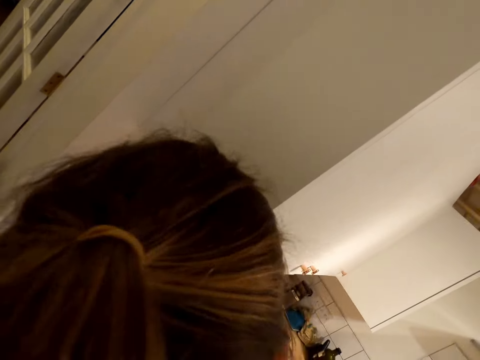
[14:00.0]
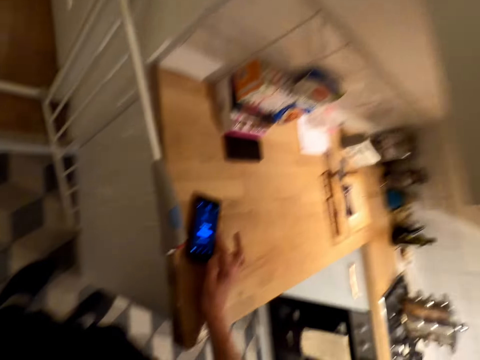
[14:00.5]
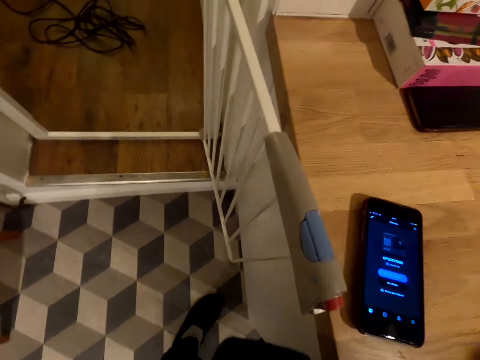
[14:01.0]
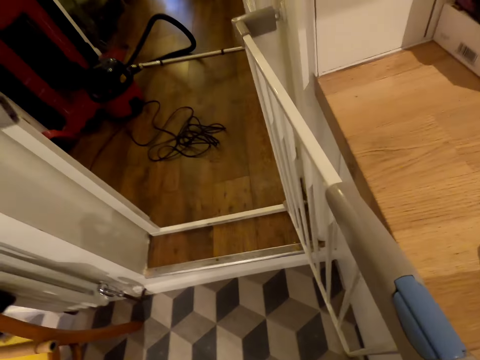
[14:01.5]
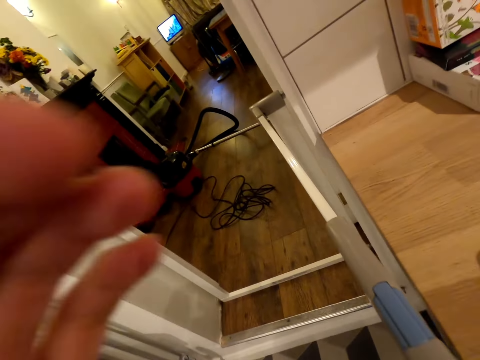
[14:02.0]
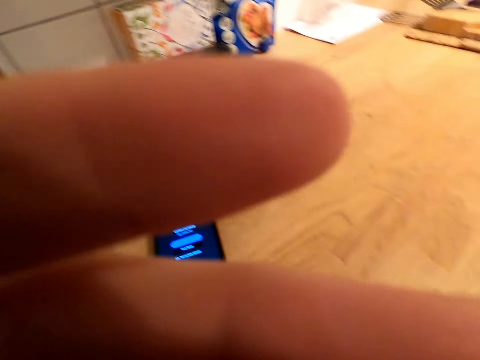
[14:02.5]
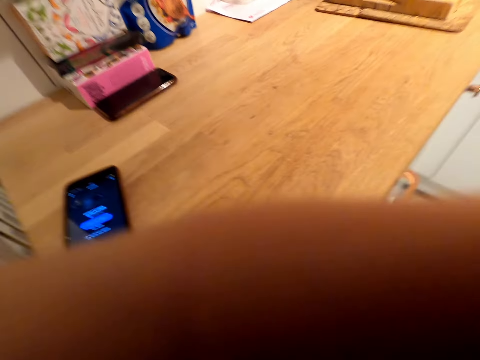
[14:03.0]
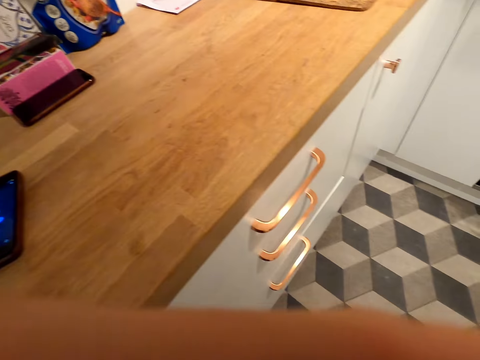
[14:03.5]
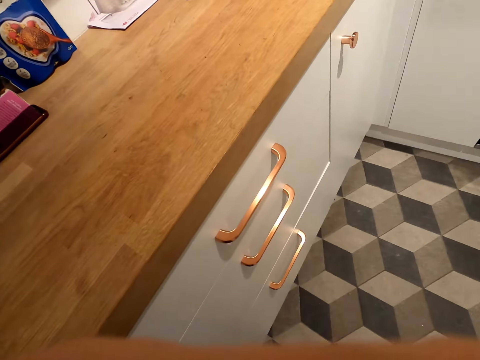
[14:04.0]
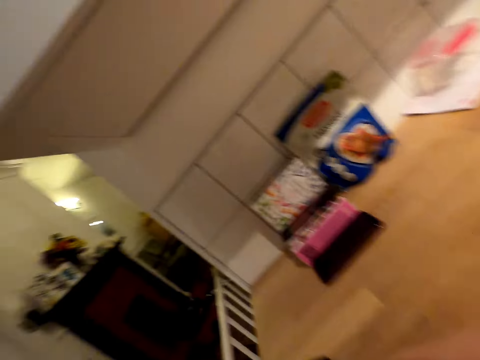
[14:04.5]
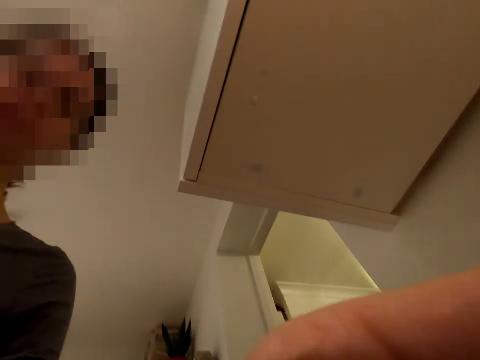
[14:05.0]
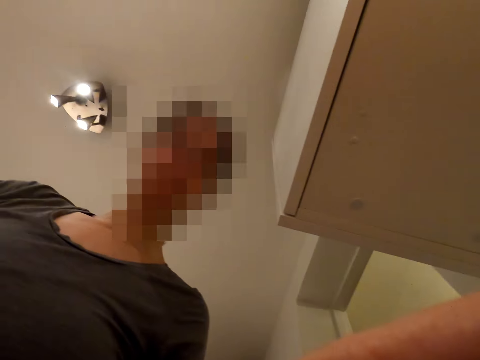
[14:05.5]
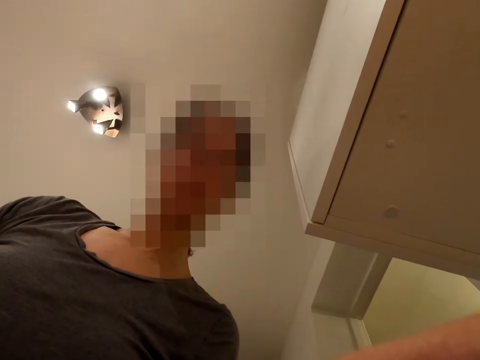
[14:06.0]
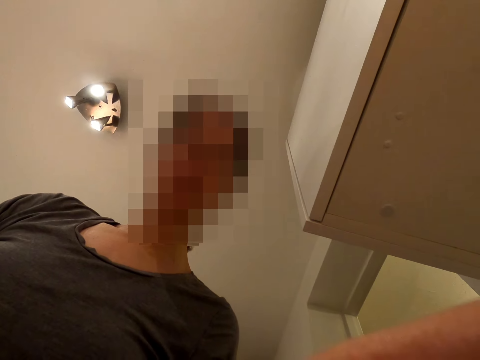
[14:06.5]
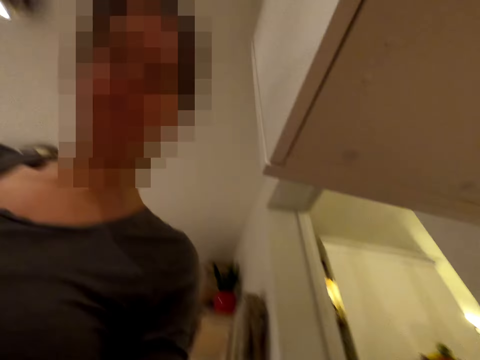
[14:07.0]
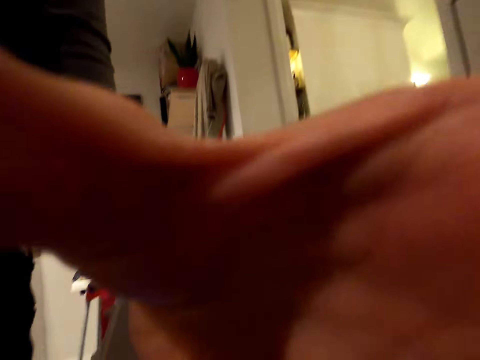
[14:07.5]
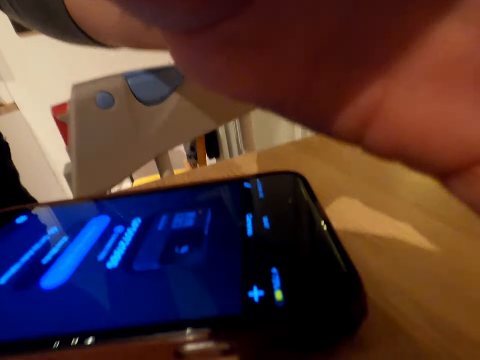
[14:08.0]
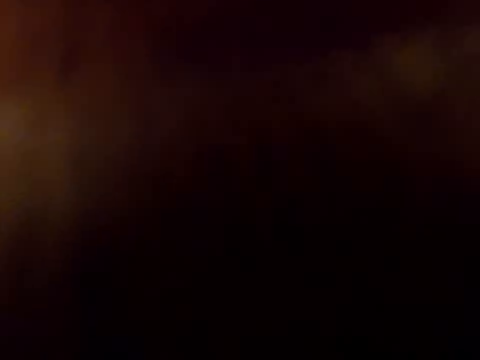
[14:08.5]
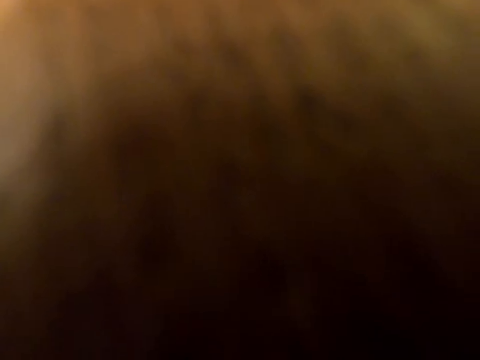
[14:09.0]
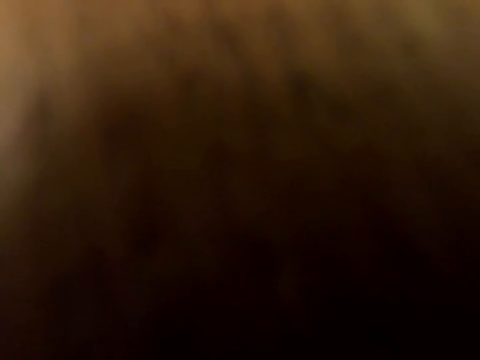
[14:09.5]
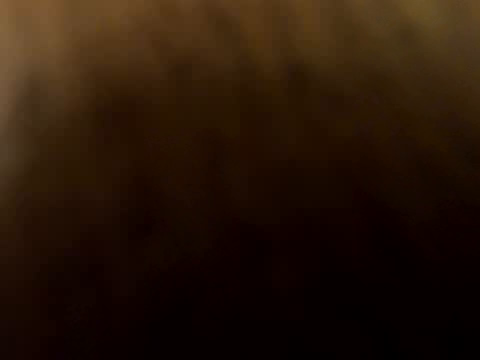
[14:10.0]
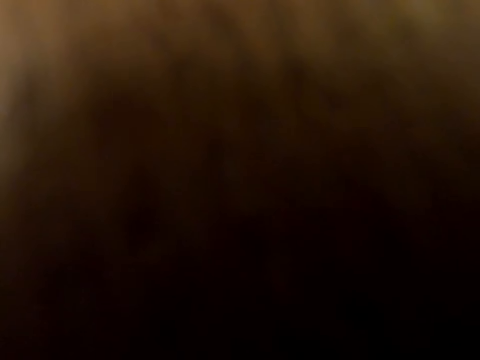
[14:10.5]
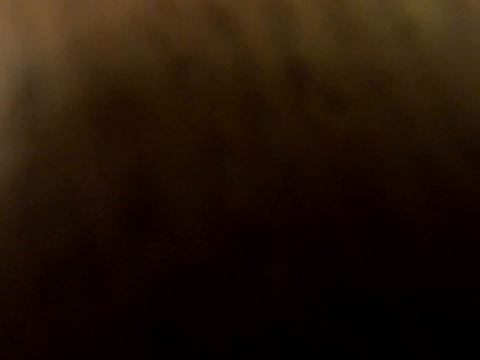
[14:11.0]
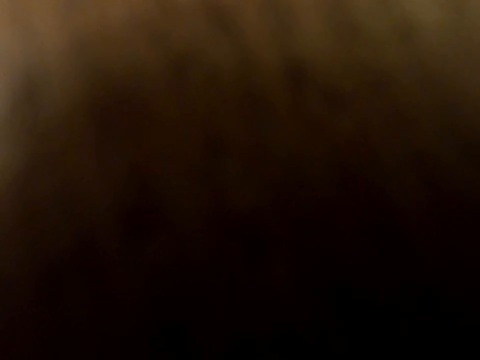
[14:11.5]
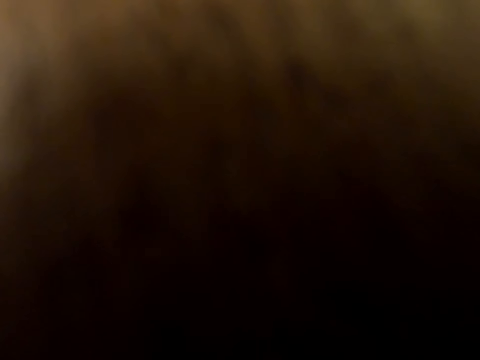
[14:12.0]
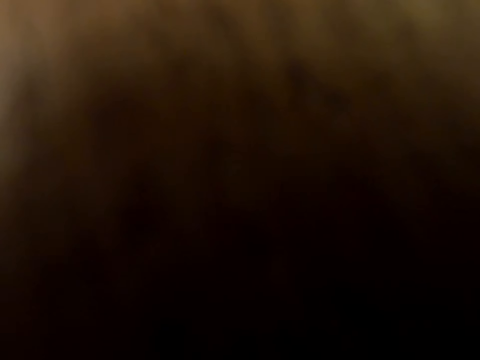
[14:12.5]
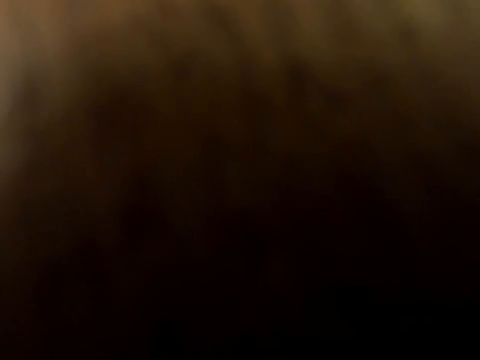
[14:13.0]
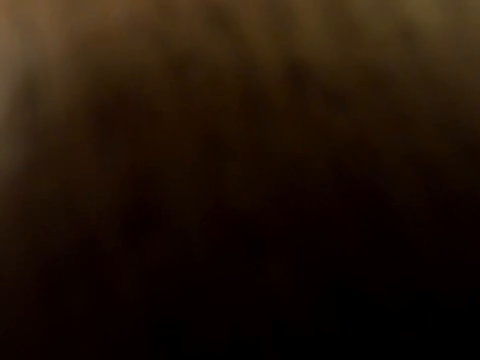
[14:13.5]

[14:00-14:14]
The camera wearer converses with a person. She bends, looks in the room and lifts her hand. She adjusts the camera. The person converses with the camera wearer. The camera wearer looks at the person. She converses with the person. She looks in the room.
